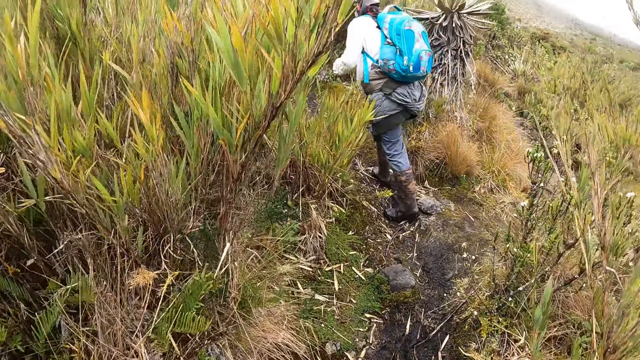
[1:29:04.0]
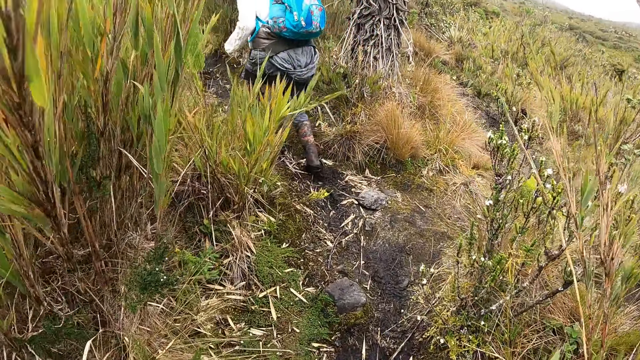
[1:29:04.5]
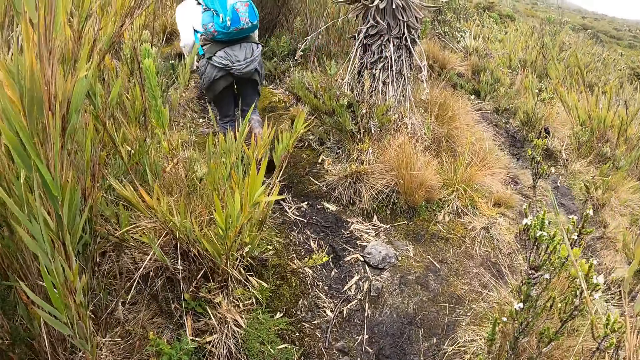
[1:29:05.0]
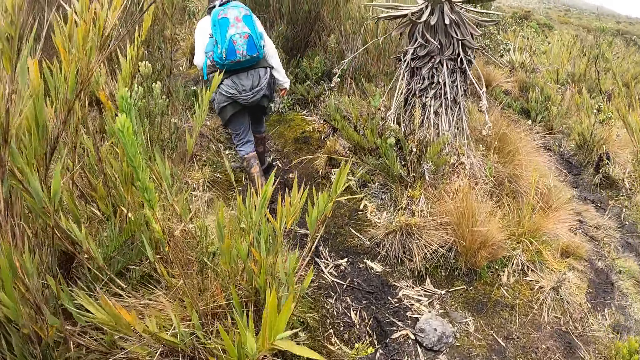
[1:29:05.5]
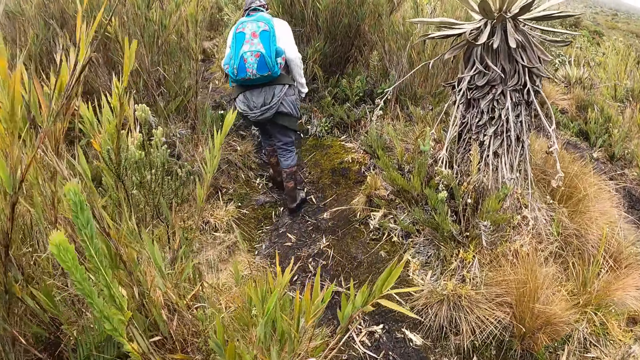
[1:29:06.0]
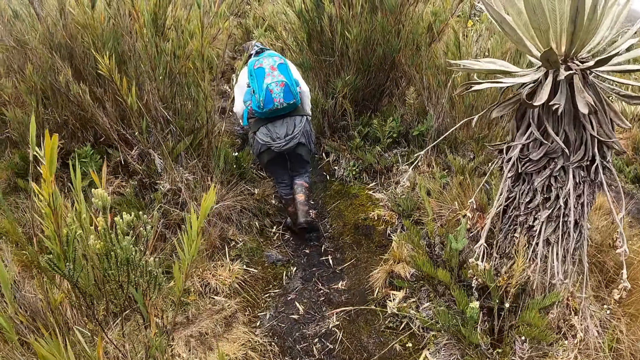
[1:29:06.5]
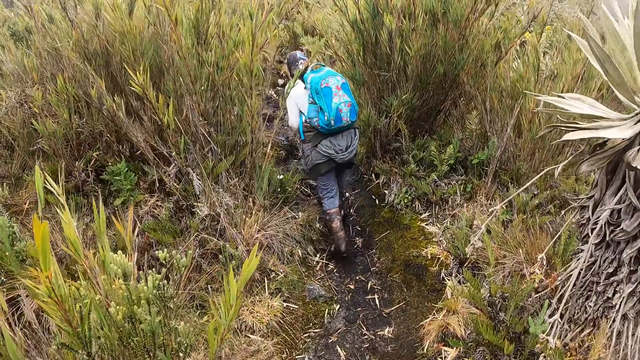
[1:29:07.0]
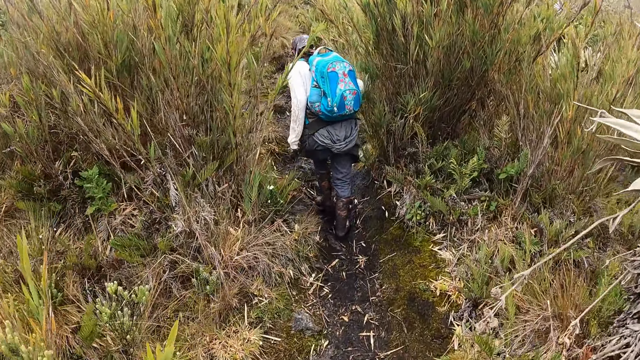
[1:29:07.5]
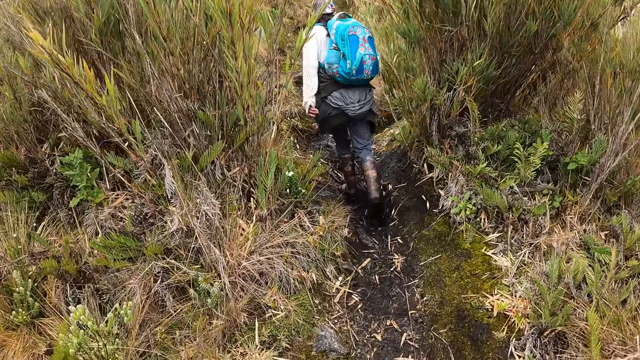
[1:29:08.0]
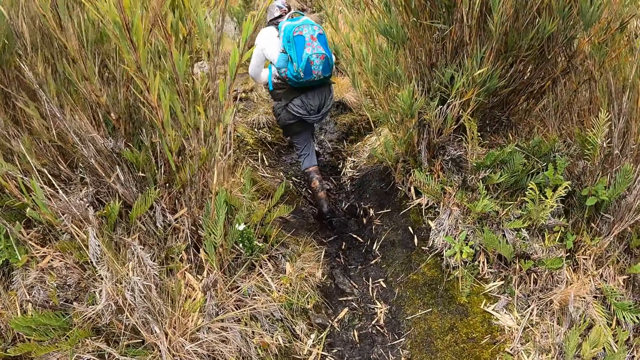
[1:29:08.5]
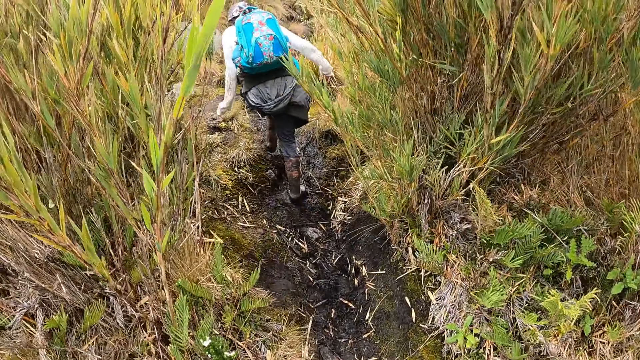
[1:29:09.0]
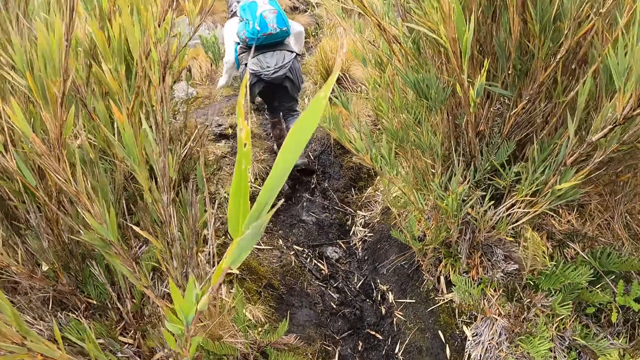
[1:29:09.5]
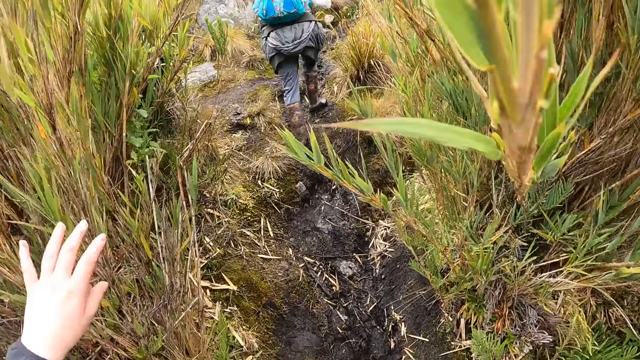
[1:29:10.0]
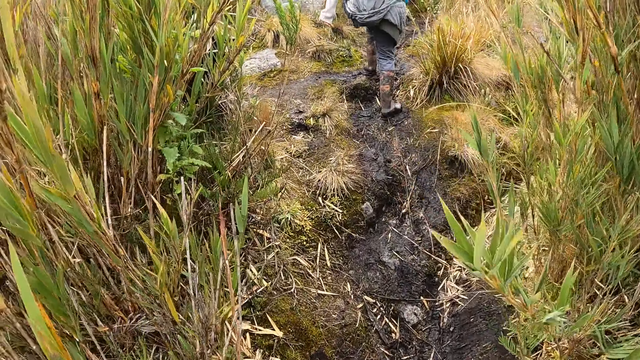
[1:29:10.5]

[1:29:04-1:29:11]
The camera wearer walks around.

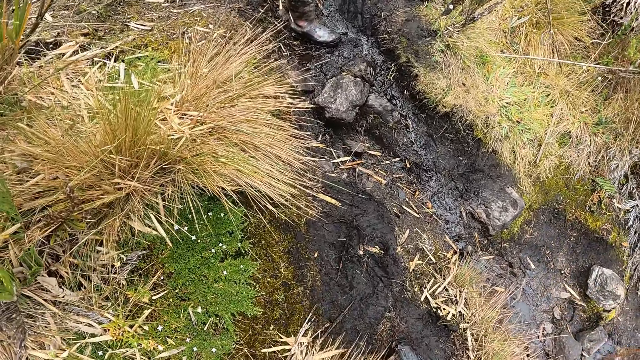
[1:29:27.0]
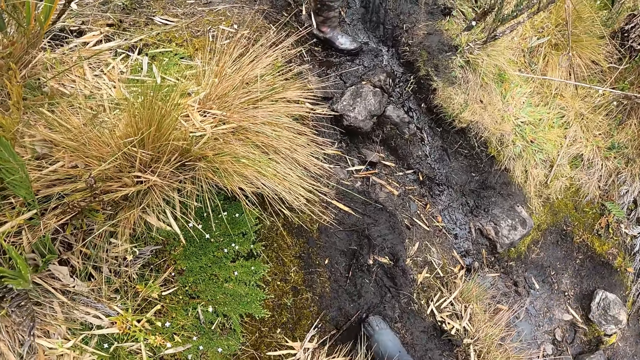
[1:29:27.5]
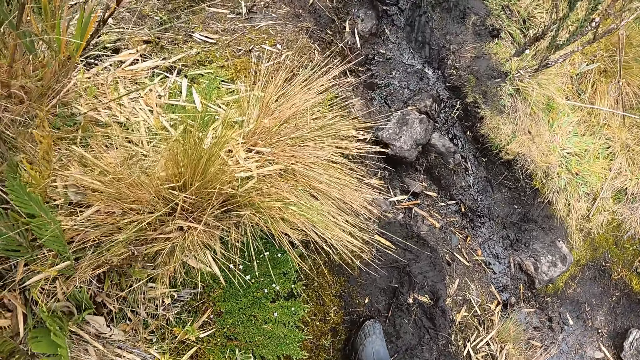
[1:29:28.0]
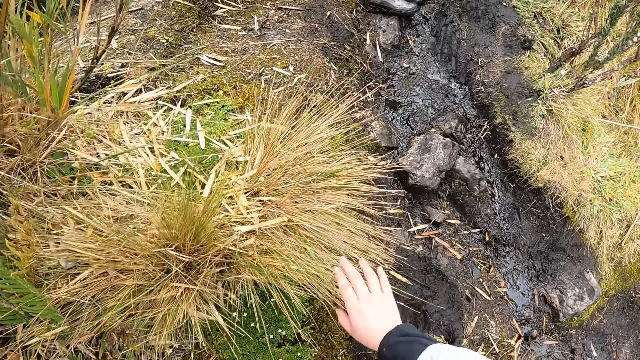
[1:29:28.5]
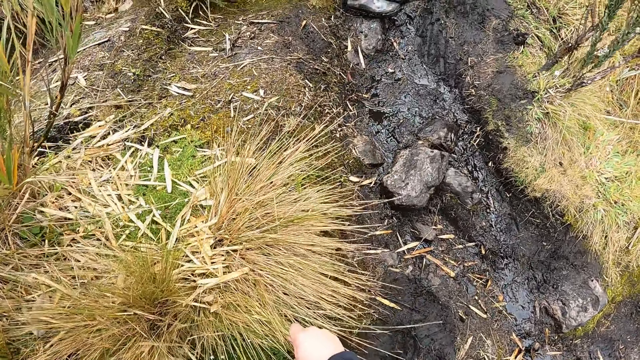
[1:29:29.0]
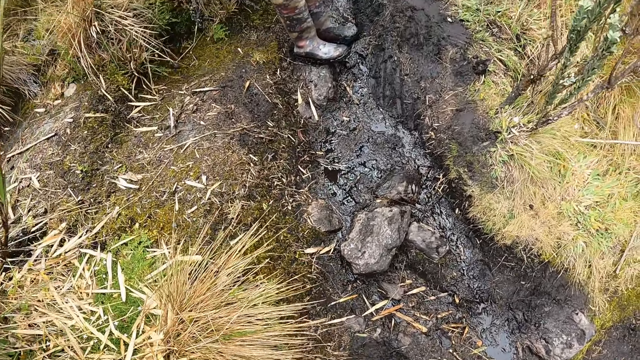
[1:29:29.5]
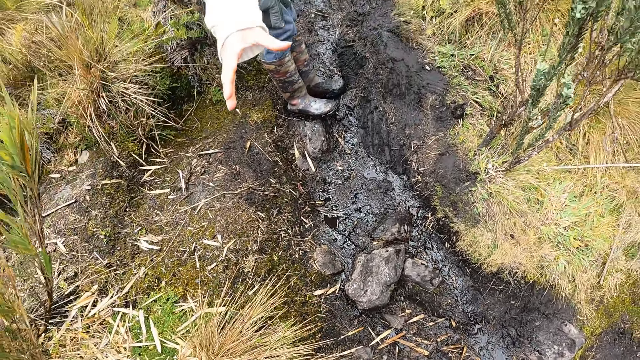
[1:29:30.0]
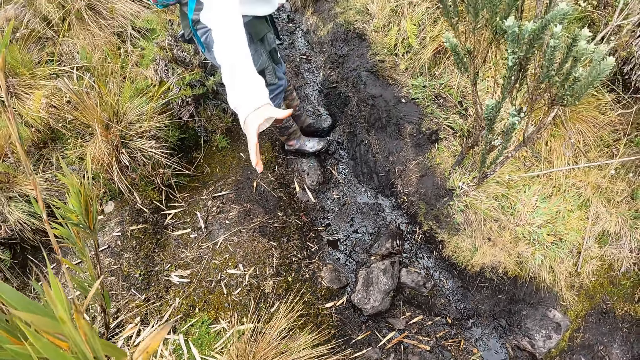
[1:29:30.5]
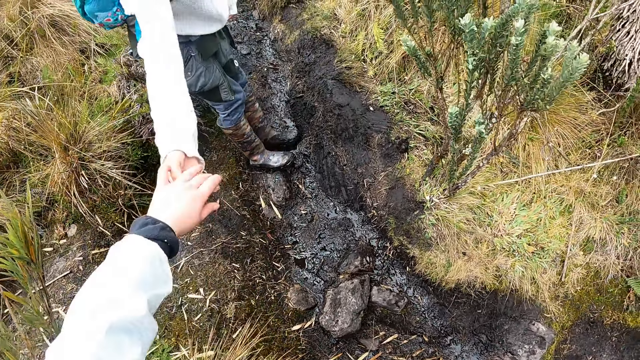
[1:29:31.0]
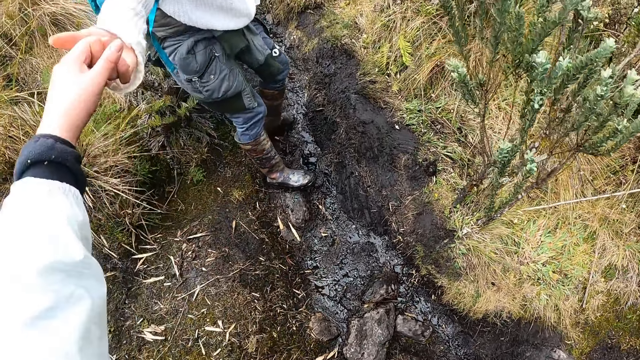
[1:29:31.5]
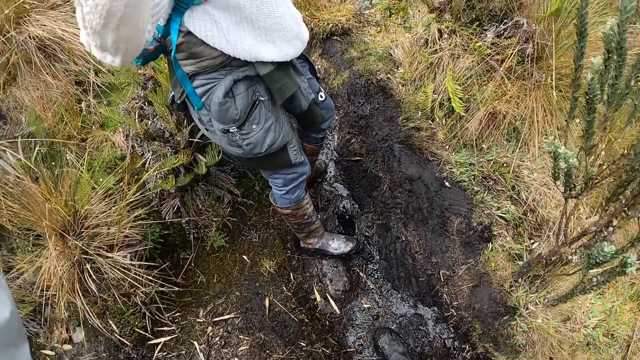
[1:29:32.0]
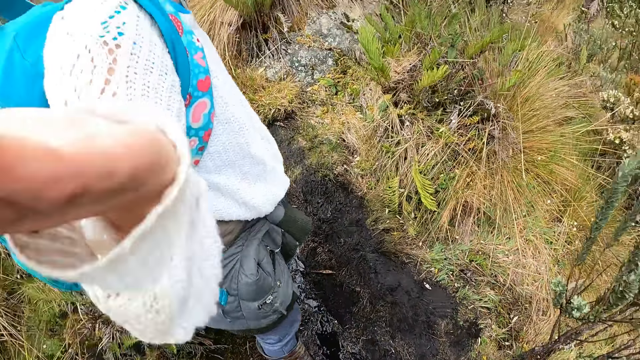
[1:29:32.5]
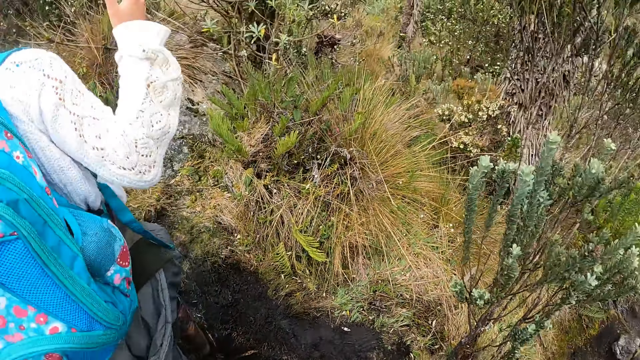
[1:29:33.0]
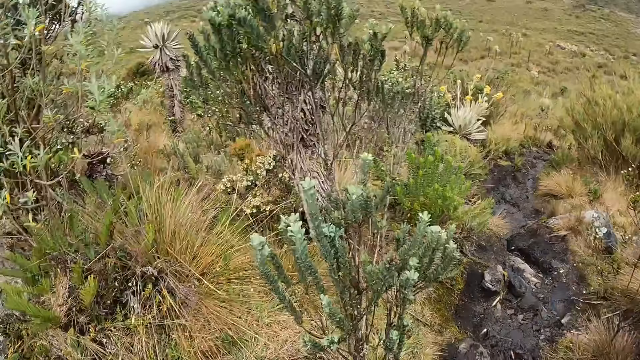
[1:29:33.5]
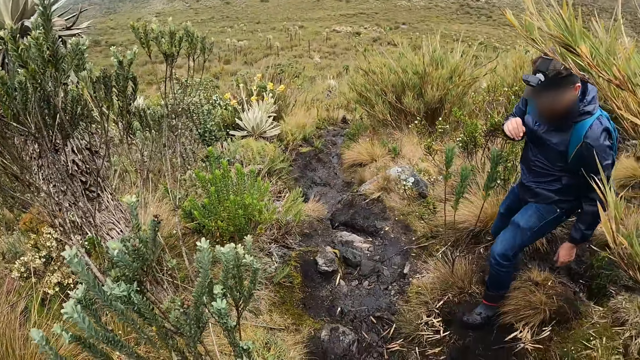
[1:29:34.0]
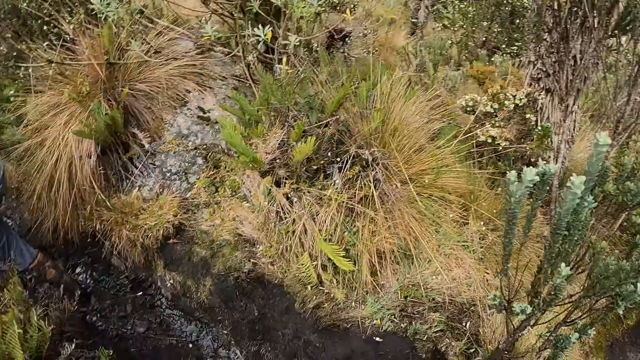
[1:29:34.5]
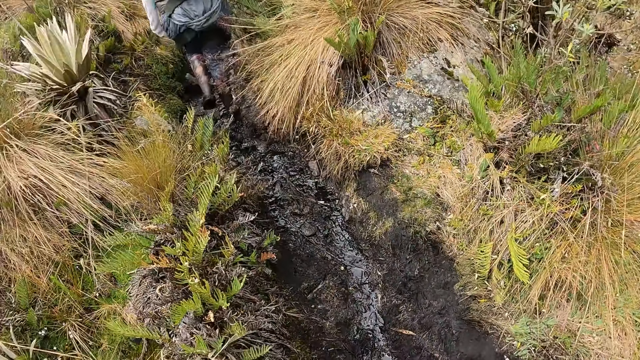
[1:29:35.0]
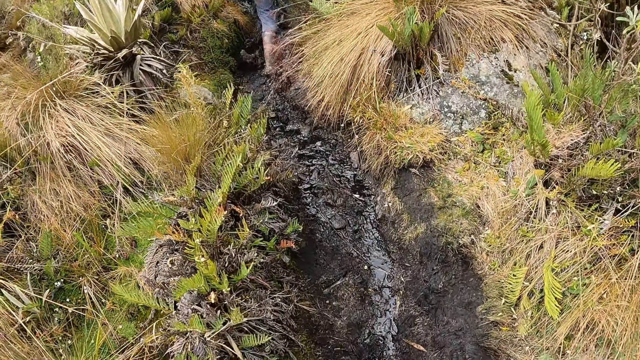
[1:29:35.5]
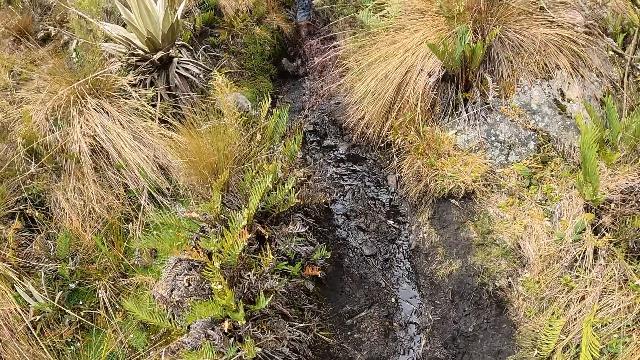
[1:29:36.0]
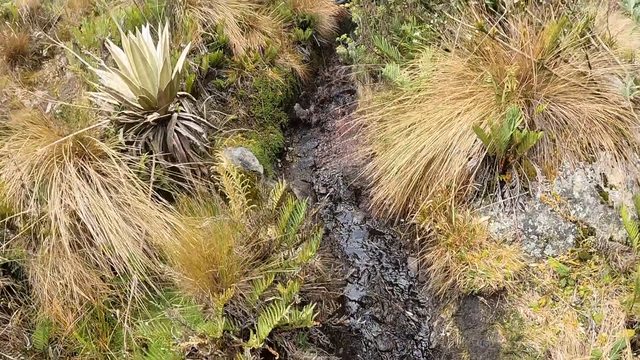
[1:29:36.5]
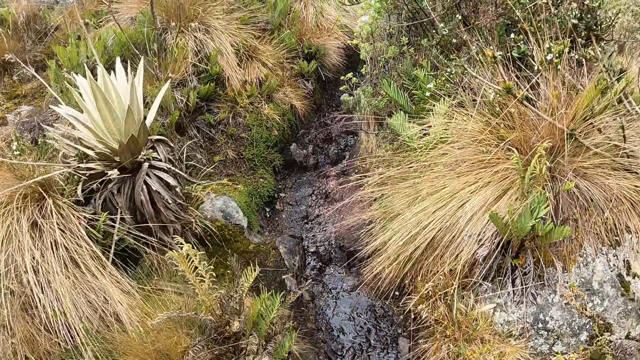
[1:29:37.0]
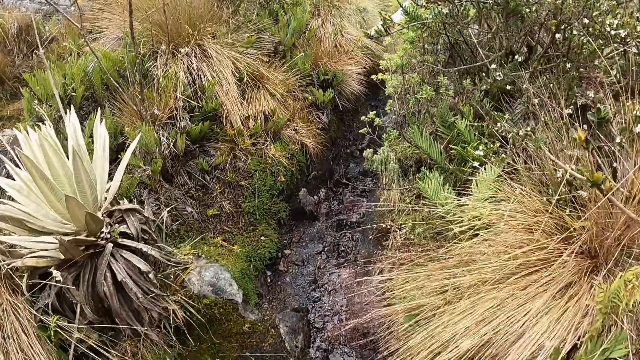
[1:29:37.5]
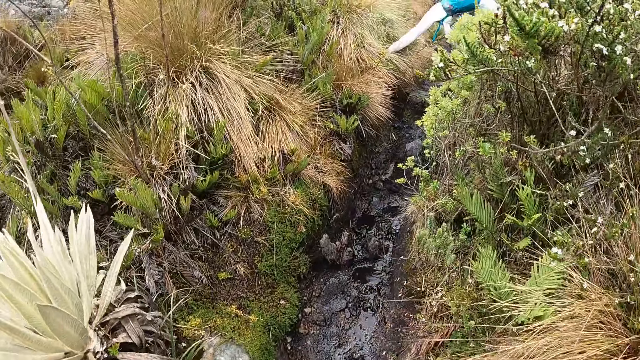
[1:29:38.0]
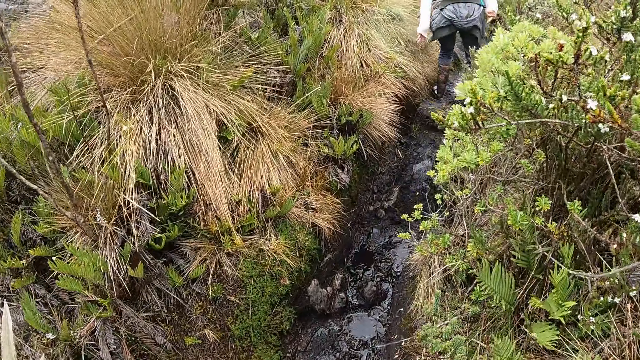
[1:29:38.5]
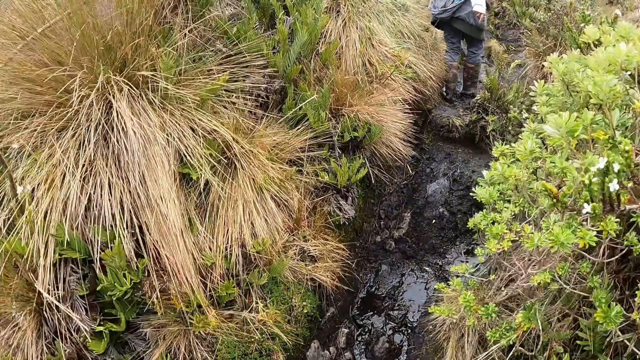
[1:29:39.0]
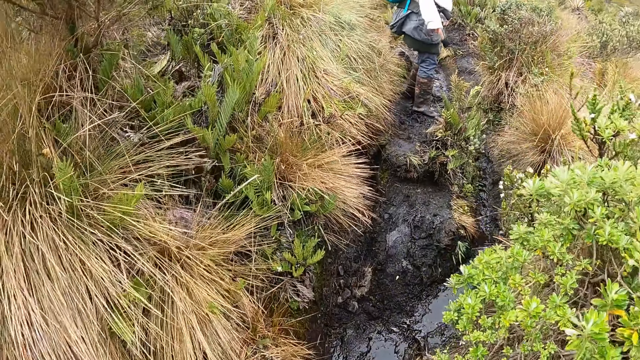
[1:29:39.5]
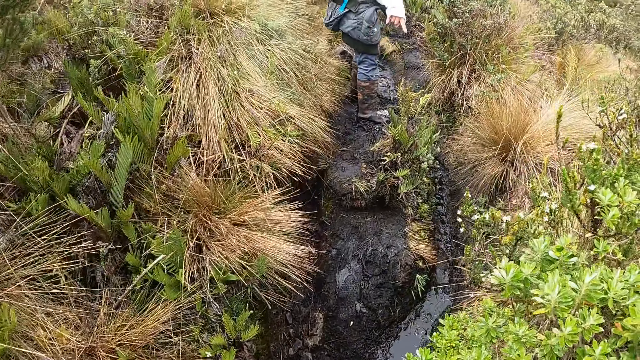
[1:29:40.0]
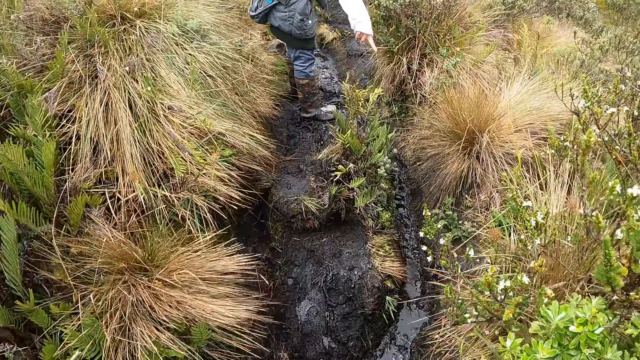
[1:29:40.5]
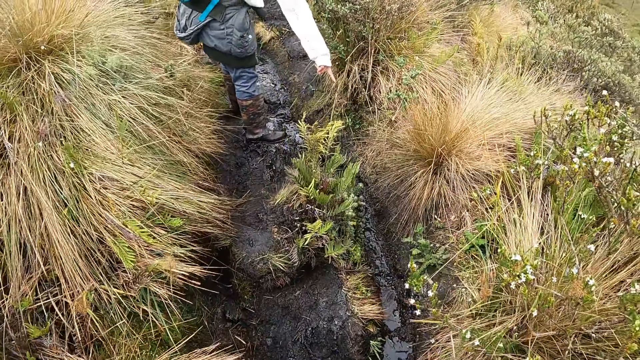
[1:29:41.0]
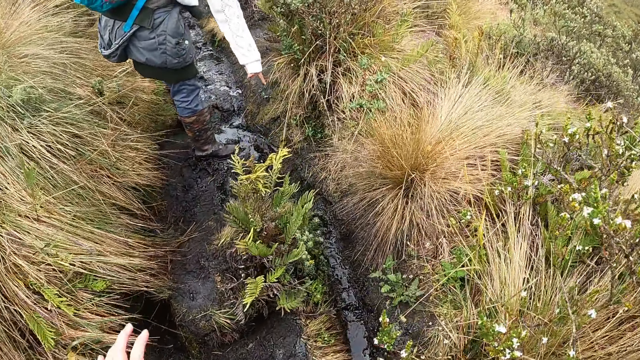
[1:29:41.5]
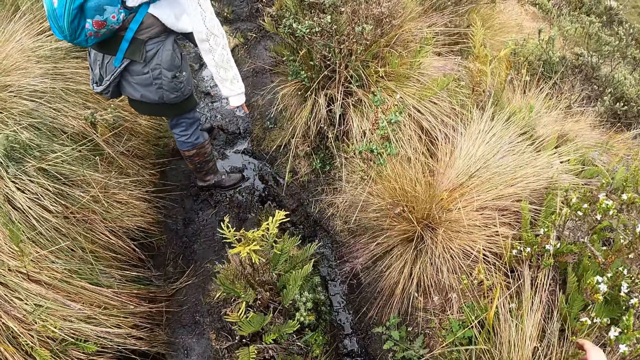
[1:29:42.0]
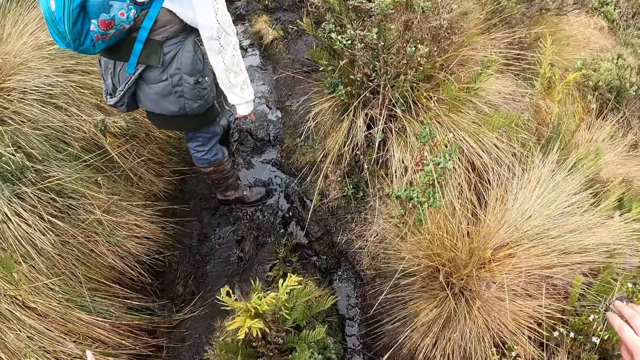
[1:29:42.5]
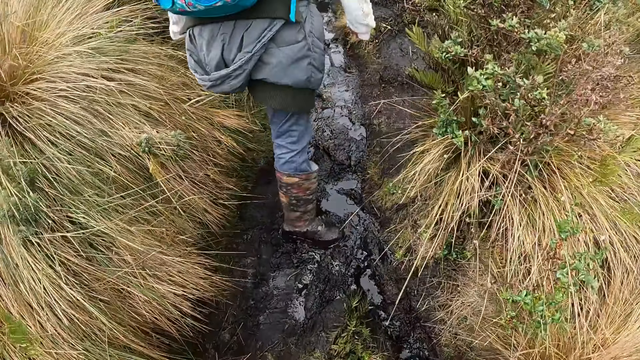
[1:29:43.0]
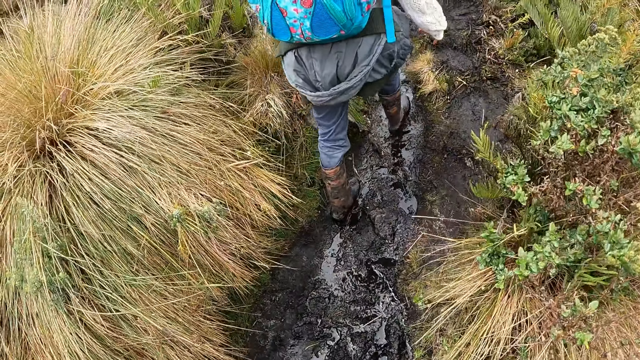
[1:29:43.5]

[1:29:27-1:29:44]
The camera wearer touches the grass. She holds the dried grass on the ground with her right hand. The woman pulls up the camera wearer with her right hand. The camera wearer holds the hand of the woman. The woman places her left hand on the dried grass on the ground.
